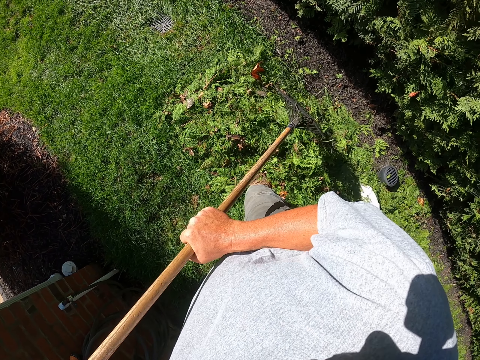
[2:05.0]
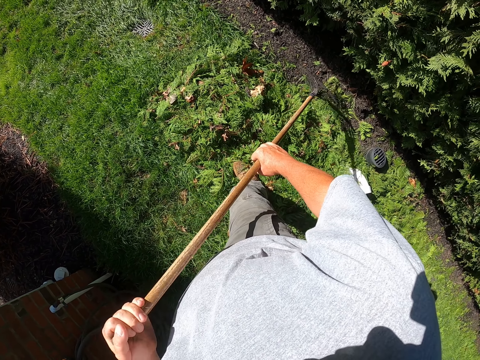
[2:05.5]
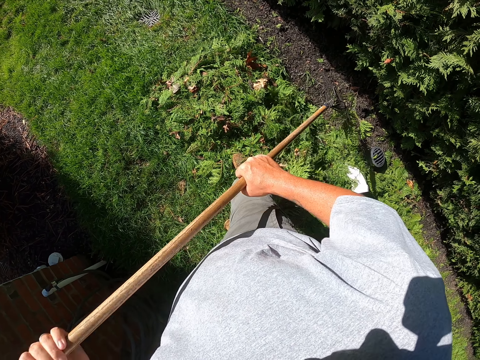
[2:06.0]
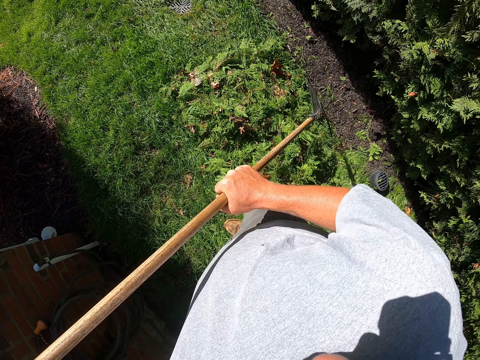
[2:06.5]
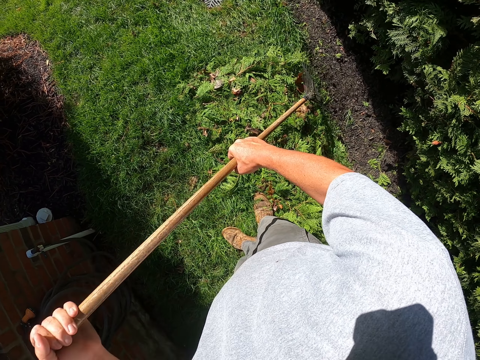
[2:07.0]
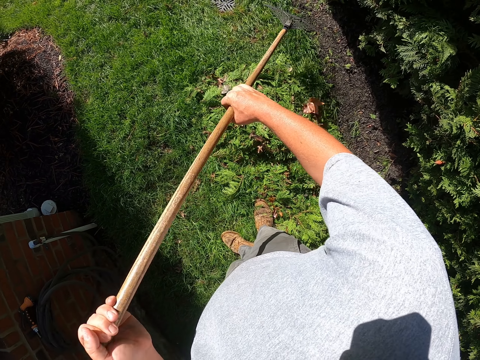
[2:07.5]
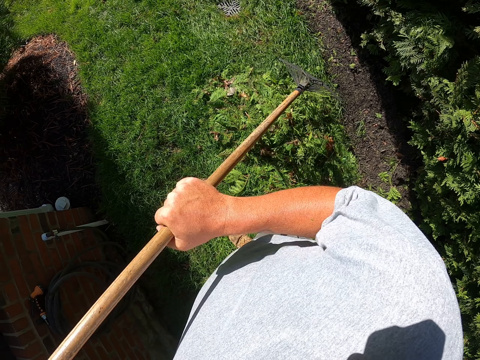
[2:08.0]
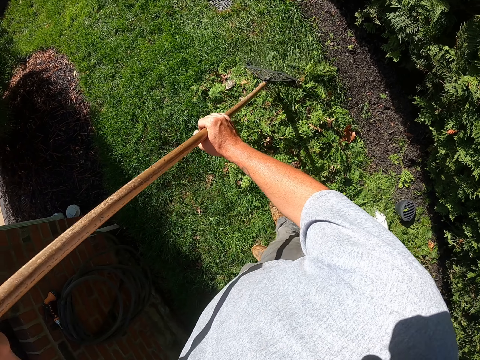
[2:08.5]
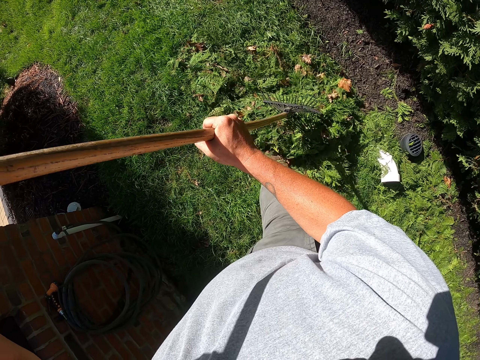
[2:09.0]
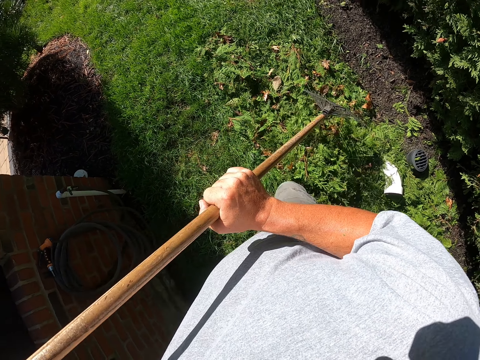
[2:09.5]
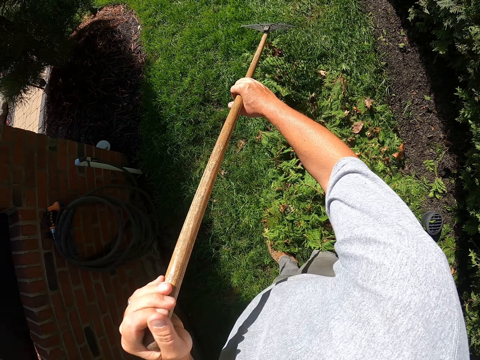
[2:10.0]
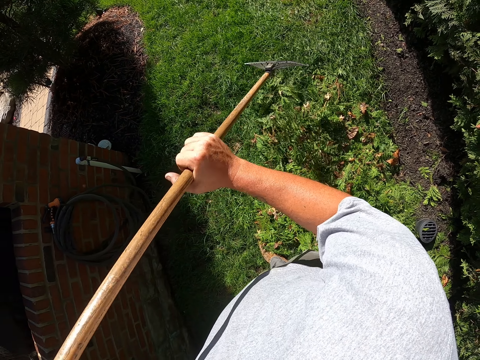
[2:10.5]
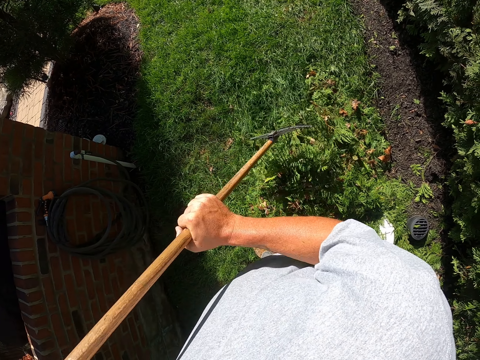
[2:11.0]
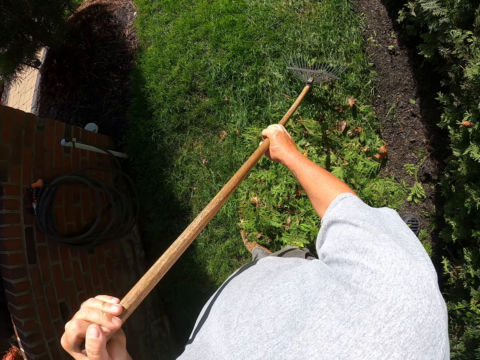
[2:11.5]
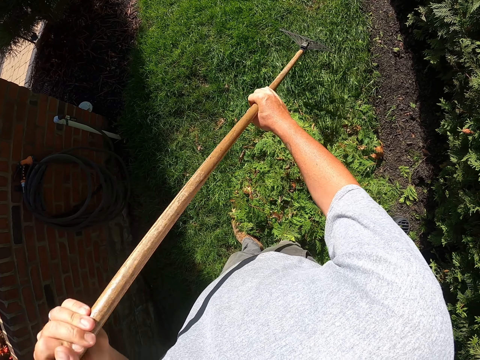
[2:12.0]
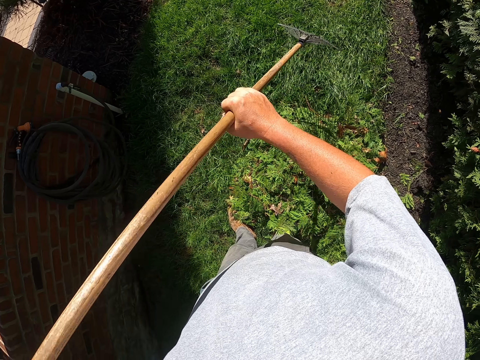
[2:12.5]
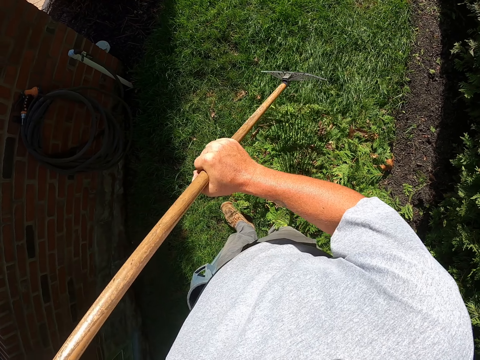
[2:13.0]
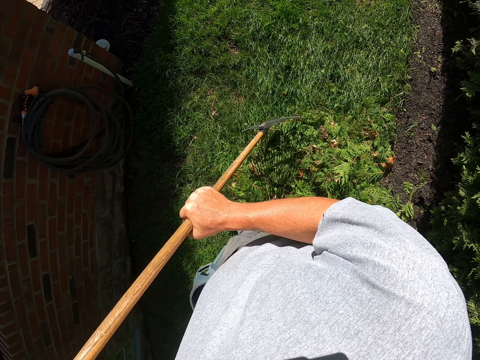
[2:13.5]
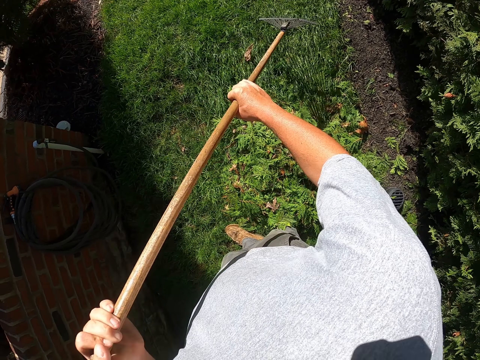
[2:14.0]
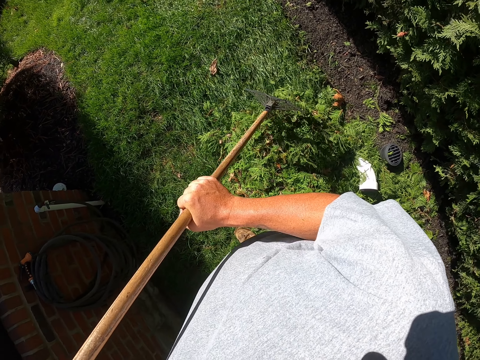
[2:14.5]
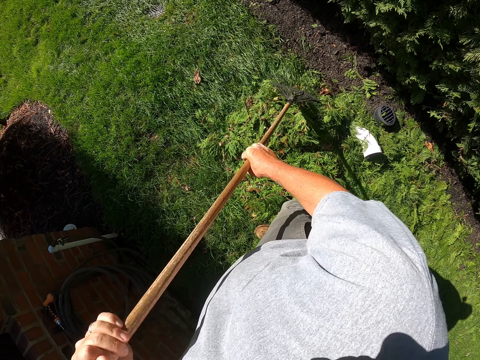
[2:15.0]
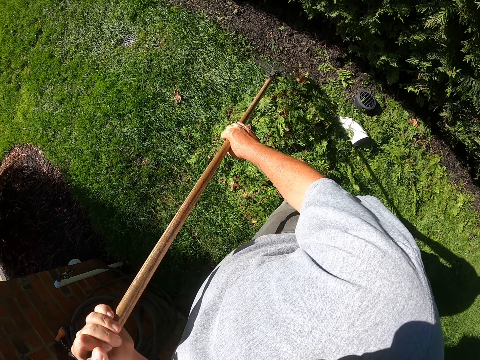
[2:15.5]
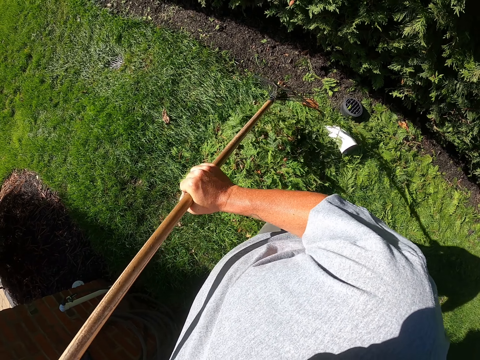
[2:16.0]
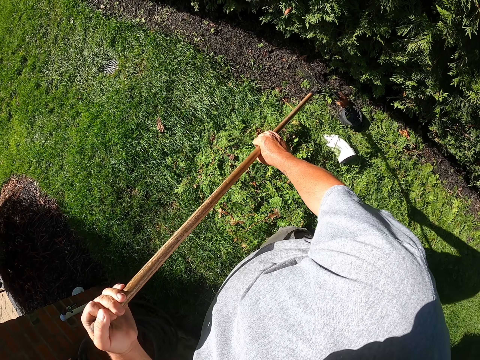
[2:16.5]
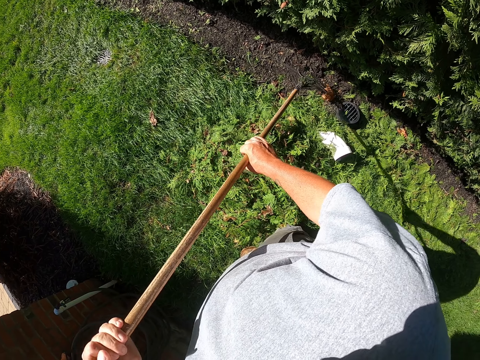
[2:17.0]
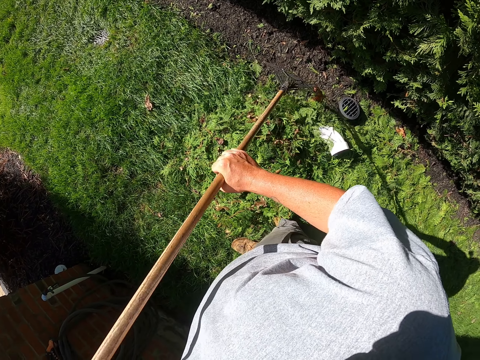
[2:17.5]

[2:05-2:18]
The camera wearer moves backwards and pulls dirt with a rake. They move backwards and pull dirt with the rake.

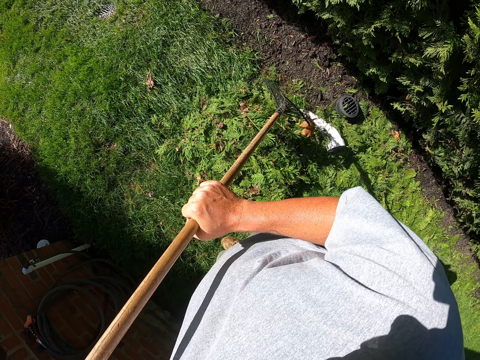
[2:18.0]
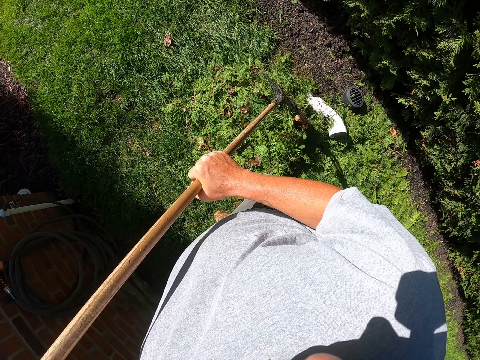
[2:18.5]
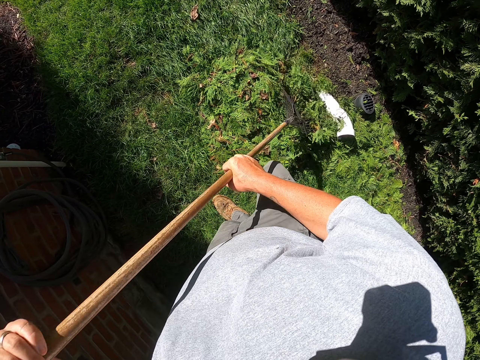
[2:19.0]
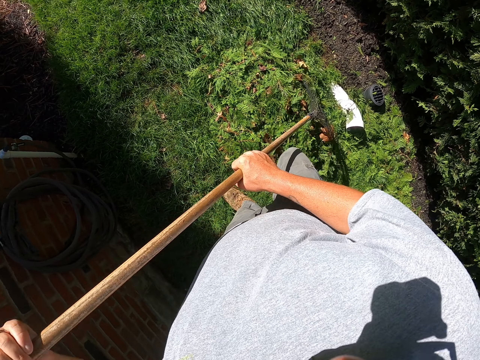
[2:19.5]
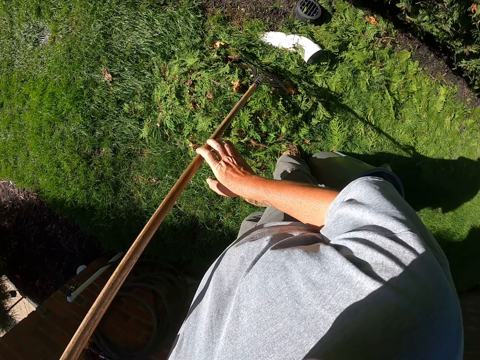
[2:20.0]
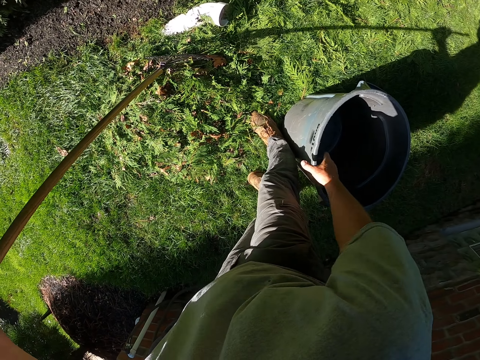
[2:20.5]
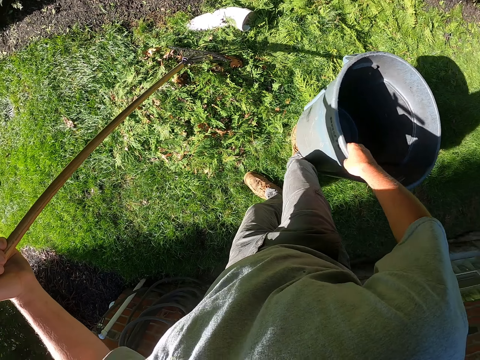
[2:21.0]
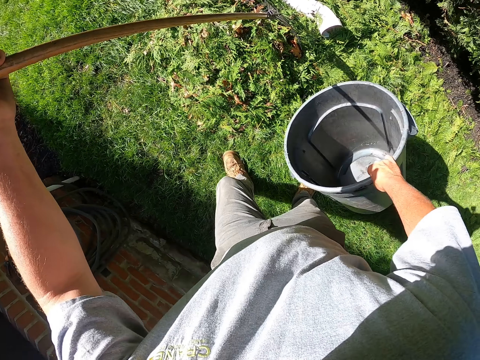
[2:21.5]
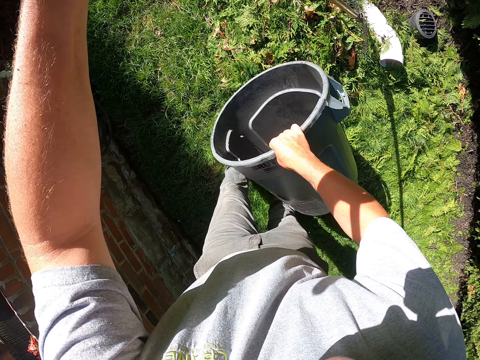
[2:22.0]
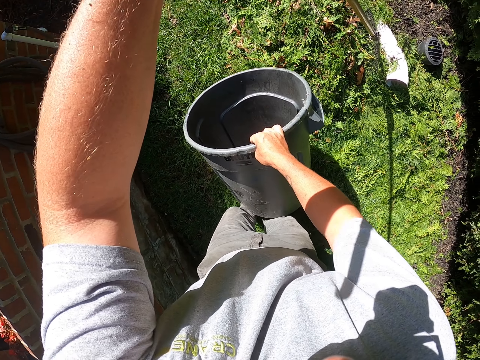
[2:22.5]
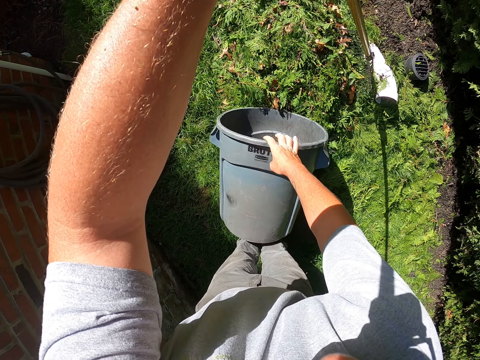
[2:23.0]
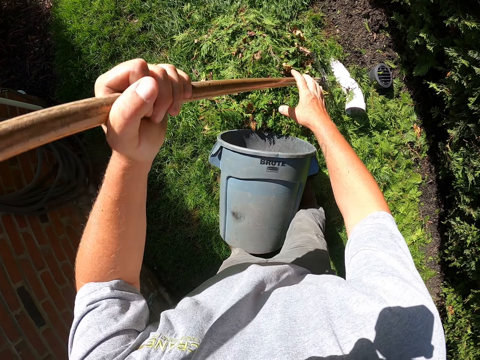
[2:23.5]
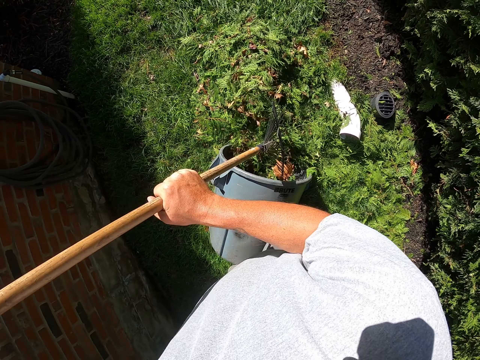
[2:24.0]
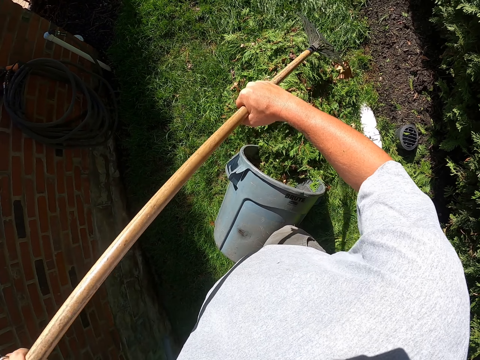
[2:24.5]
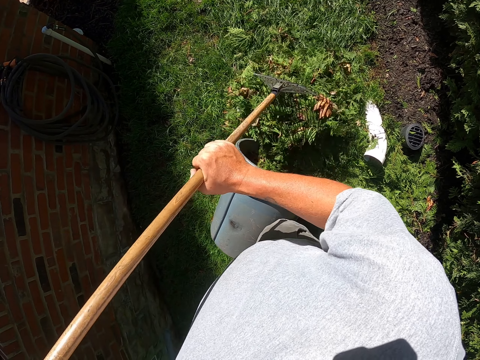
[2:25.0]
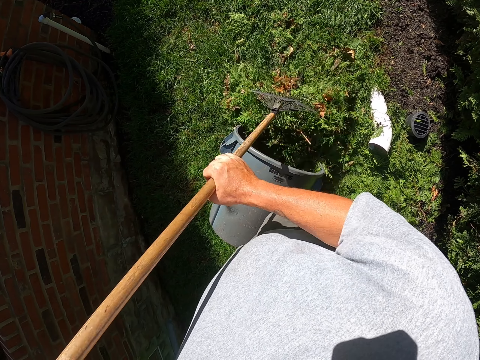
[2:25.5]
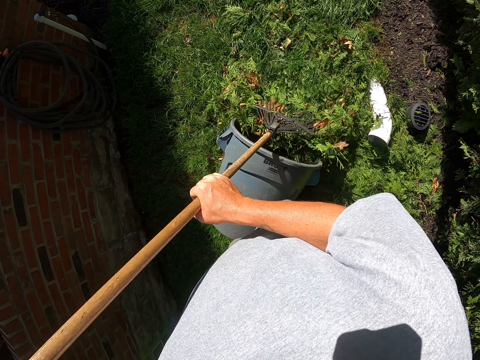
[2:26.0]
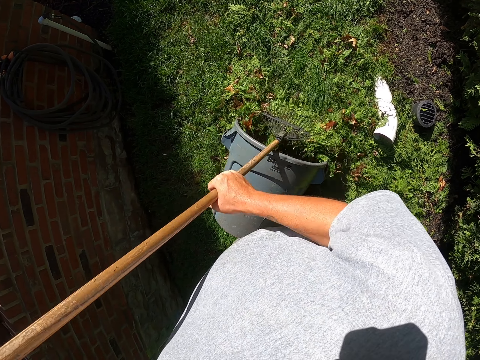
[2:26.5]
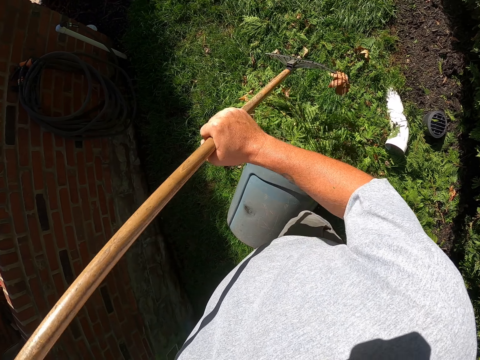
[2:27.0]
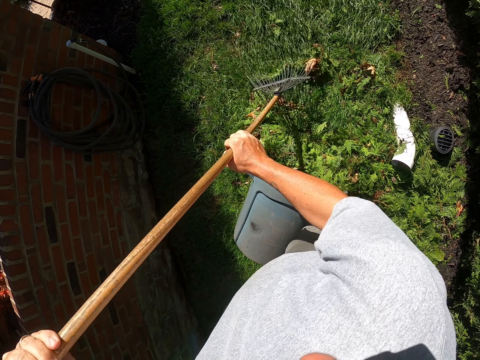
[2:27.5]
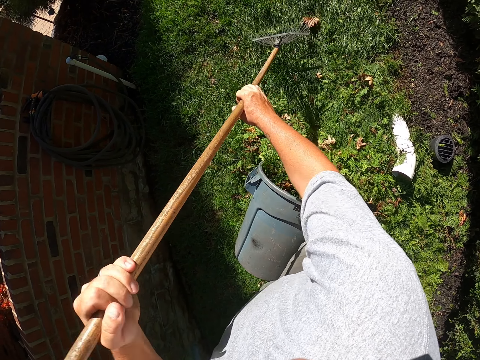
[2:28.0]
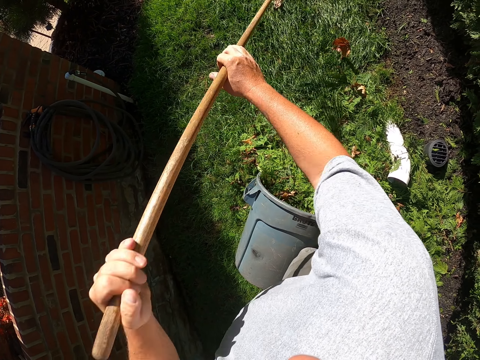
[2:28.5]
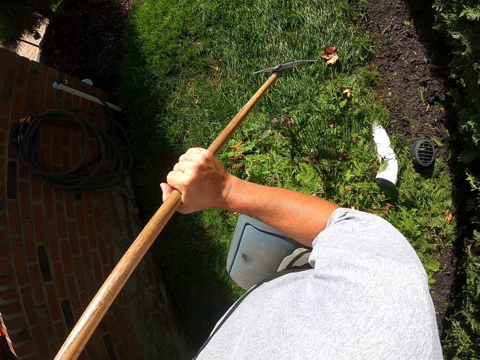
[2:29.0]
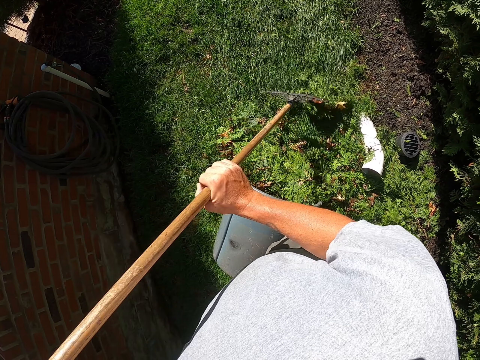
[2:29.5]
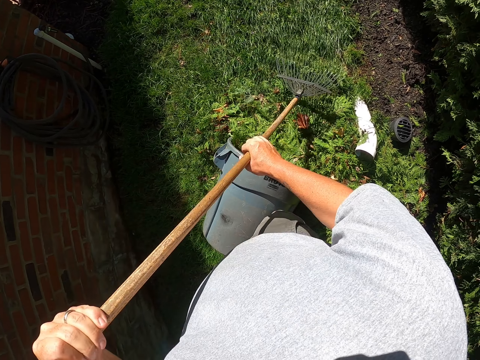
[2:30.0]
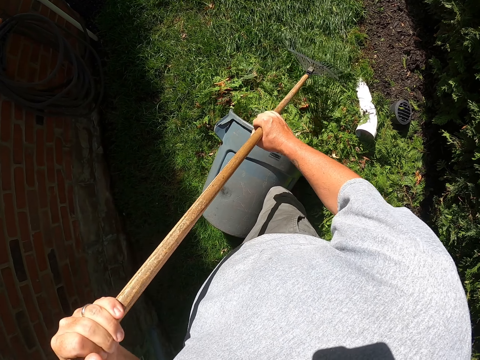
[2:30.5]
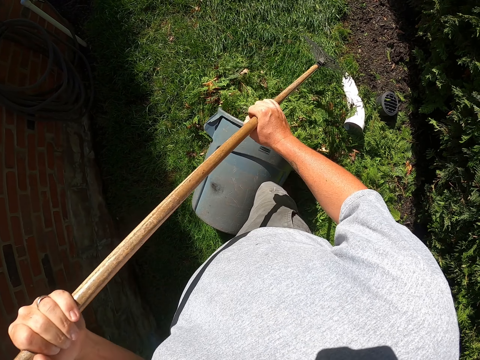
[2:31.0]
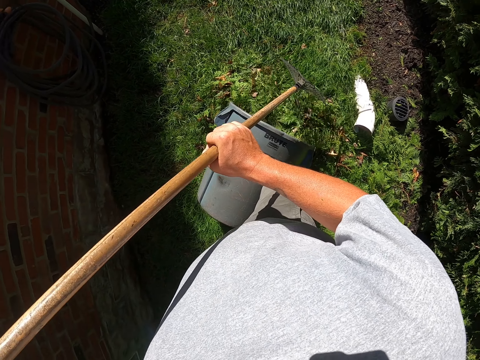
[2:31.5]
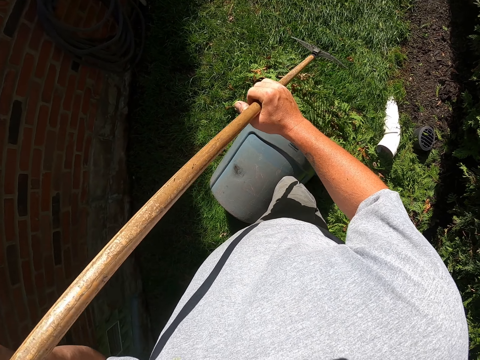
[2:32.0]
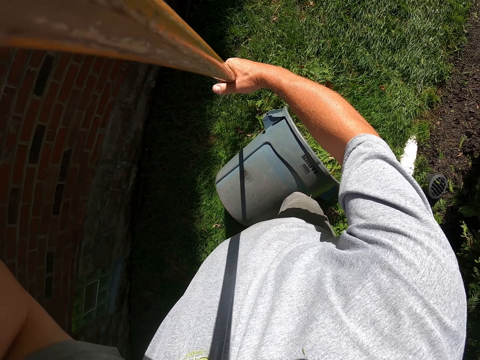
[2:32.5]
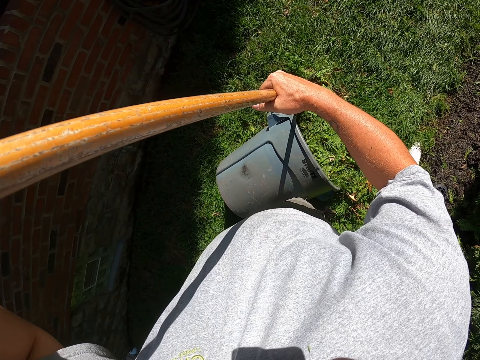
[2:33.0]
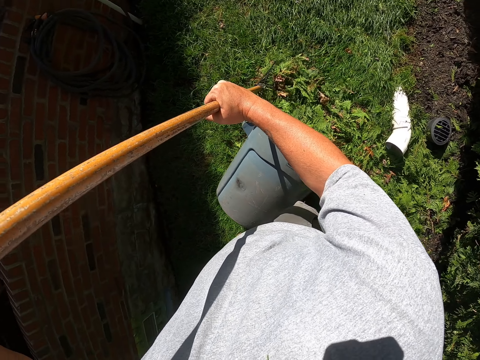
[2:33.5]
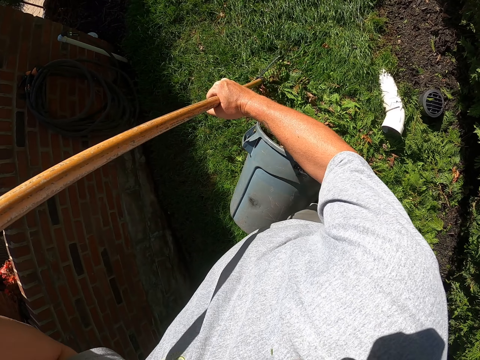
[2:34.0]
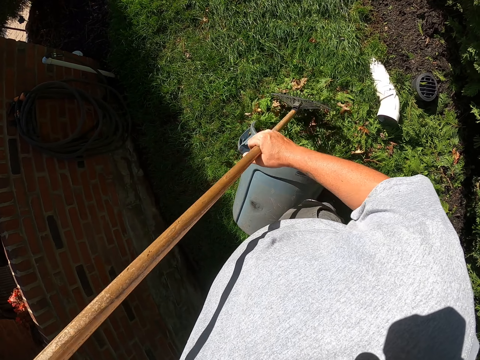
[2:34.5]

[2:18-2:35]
The camera wearer picks up a litter bin bucket. They place the litter bin bucket in a lying down position. They put the dirt in the litter bin bucket. They pull dirt with a rake. They put the dirt in the litter bin bucket.
